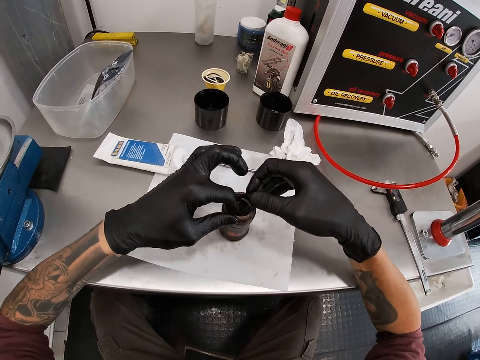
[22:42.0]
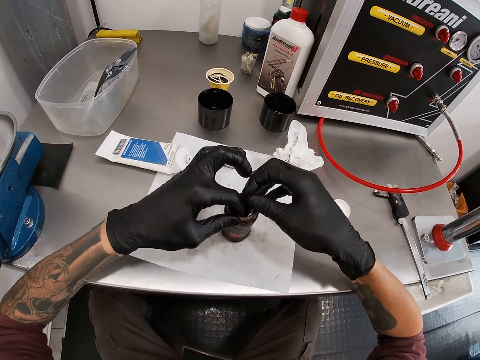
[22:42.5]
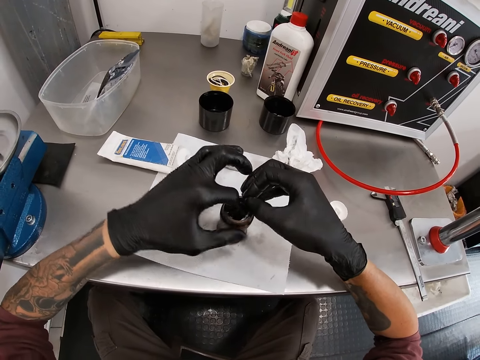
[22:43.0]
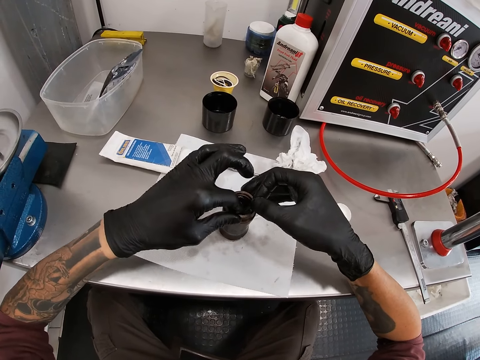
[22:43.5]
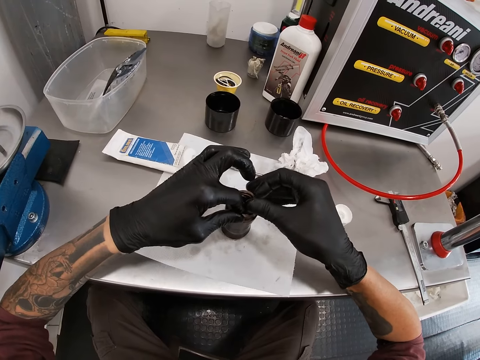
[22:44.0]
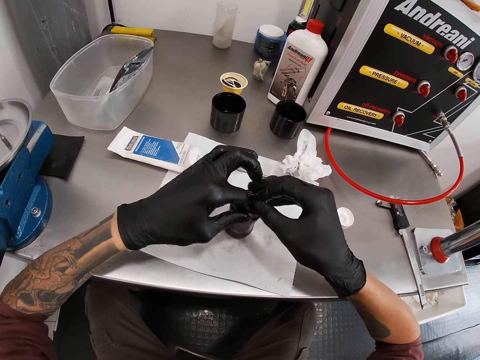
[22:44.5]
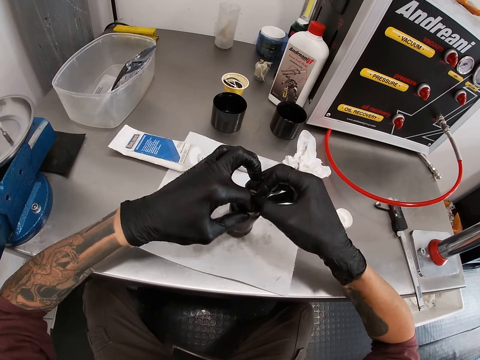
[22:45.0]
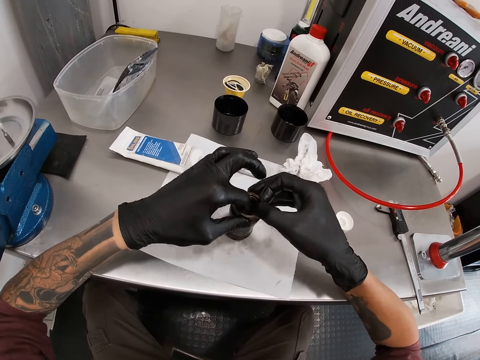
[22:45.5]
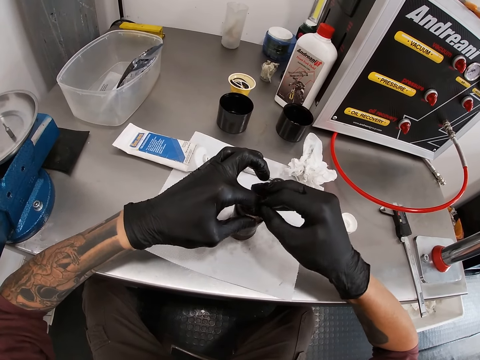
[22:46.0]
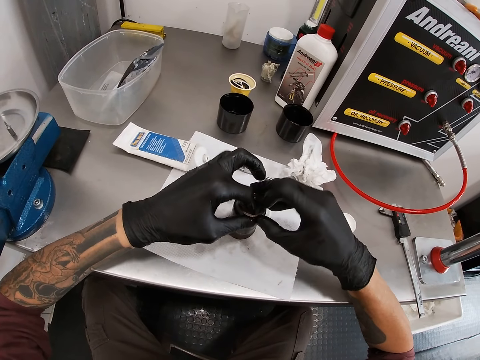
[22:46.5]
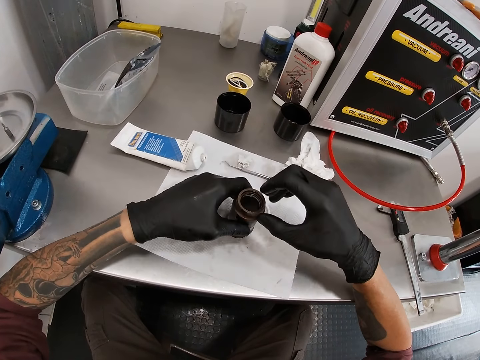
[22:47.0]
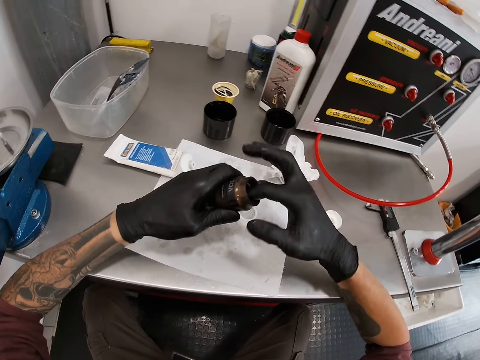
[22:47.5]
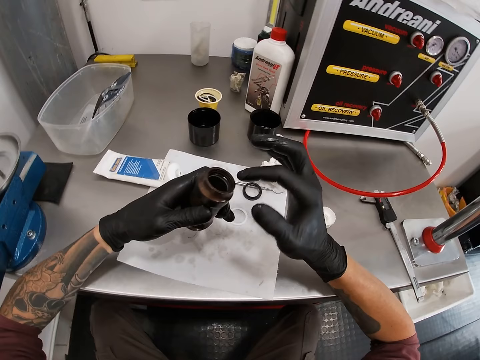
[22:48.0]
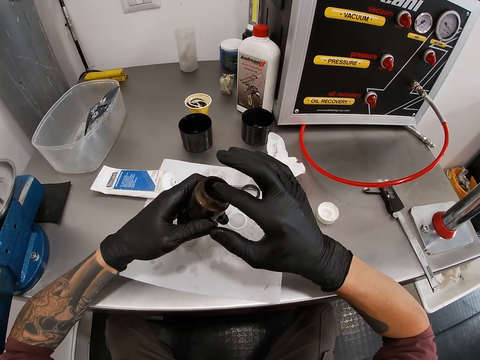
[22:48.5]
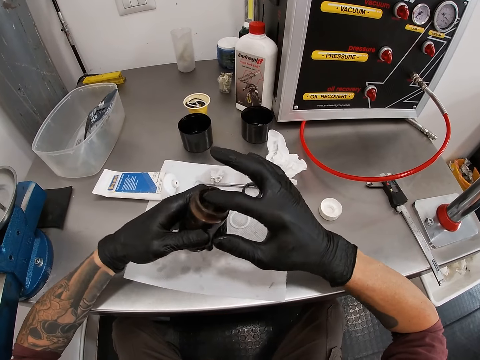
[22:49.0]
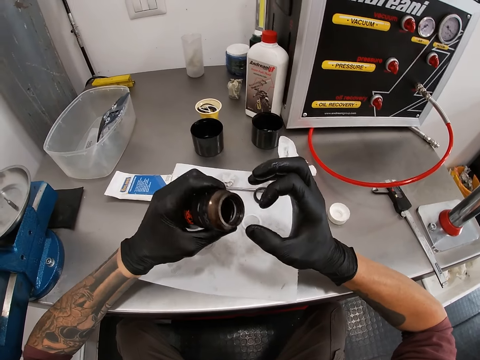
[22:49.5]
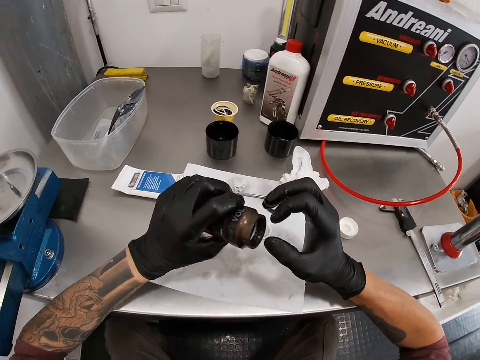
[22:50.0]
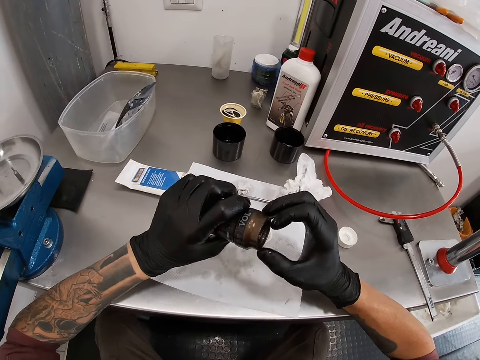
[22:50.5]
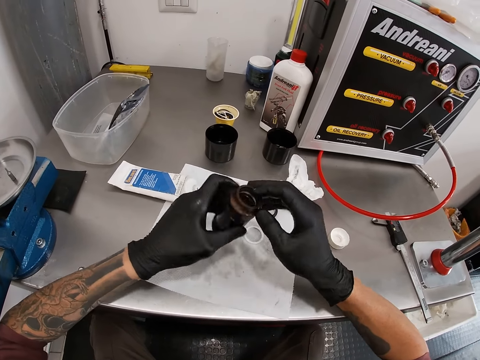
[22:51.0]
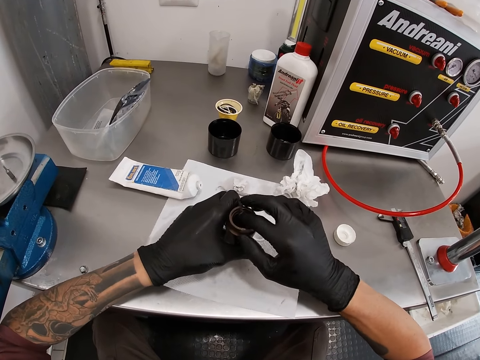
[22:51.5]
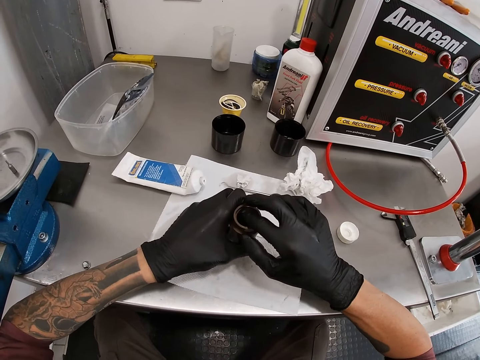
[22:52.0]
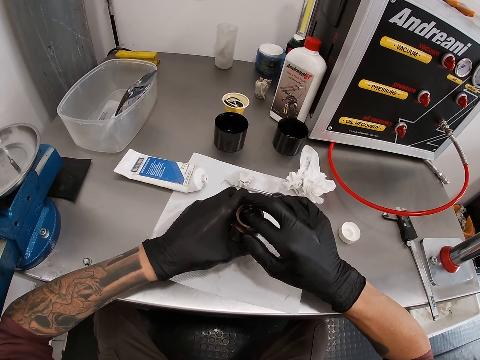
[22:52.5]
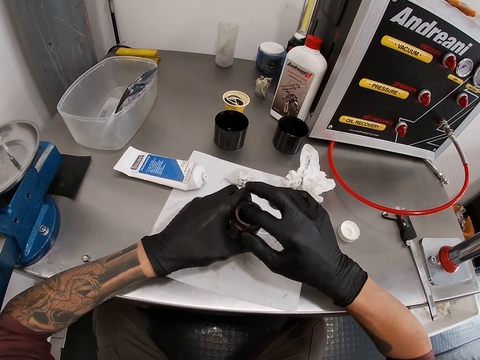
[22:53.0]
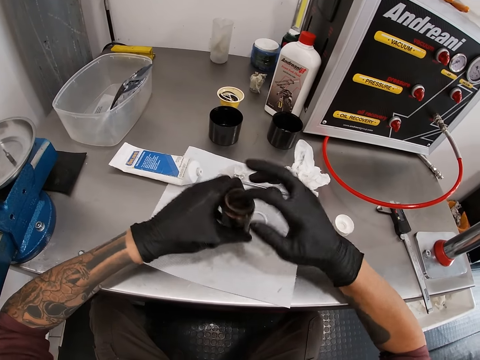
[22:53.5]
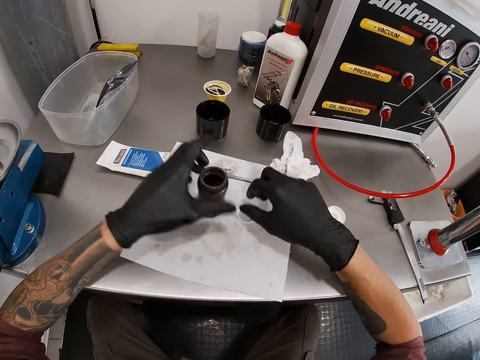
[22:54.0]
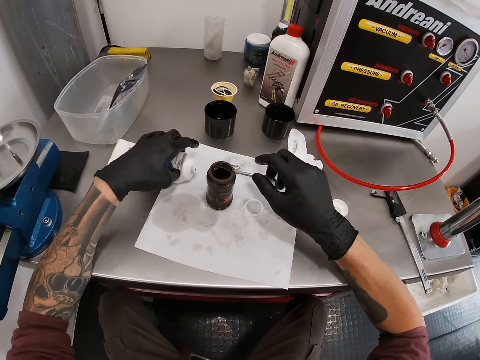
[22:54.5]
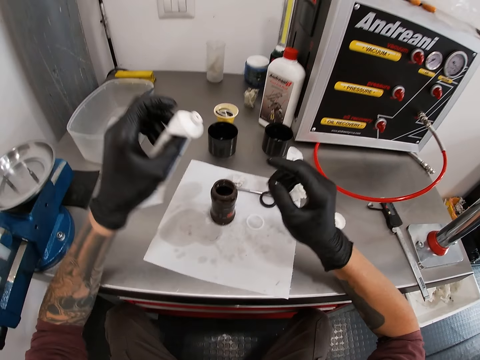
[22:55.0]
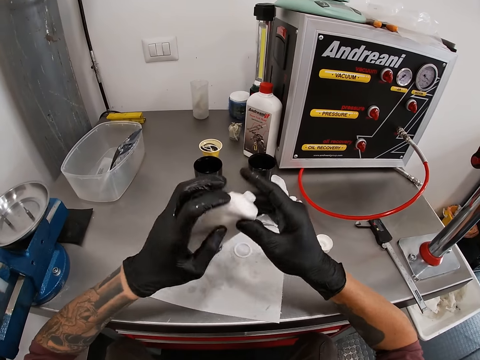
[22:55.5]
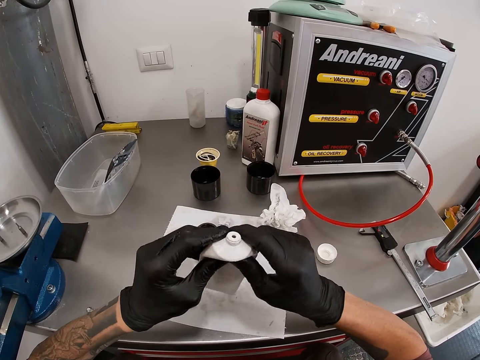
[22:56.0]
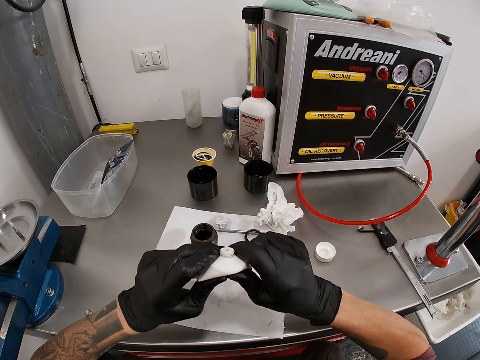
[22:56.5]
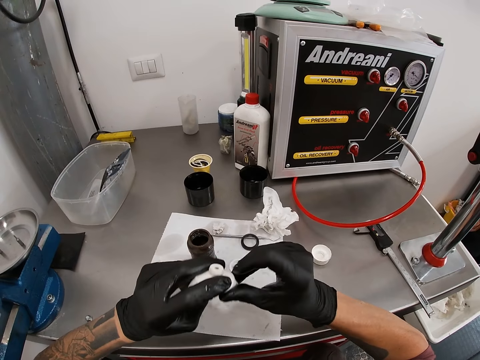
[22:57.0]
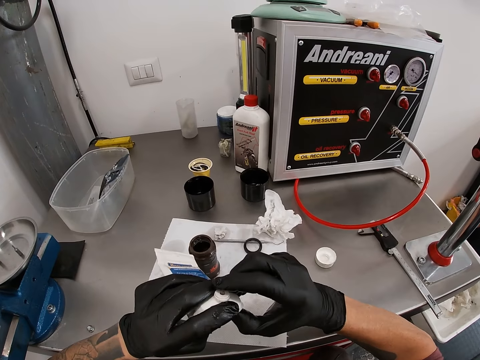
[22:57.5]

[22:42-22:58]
The camera wearer picks up the hub shell on the tissue on the bench with his left hand. He puts his hand inside the Float CTD Fox. He drops the hub shell on the tissue on the bench with both hands. He picks up a tube on the bench with his left hand. He holds the tube with both hands.

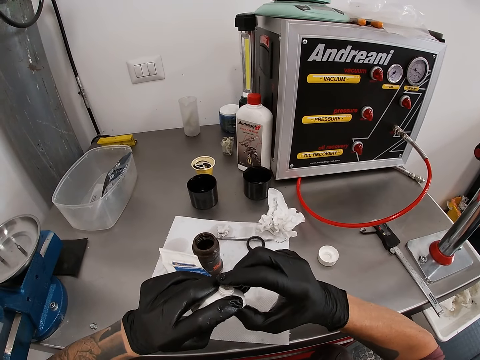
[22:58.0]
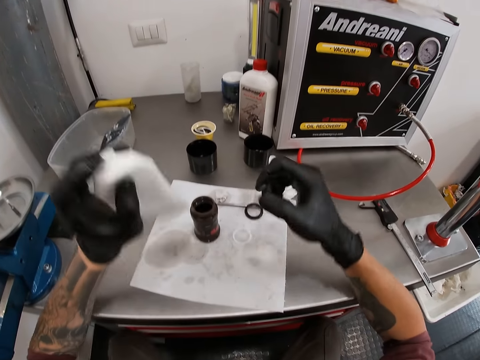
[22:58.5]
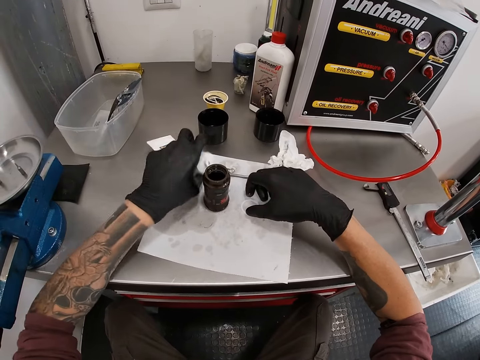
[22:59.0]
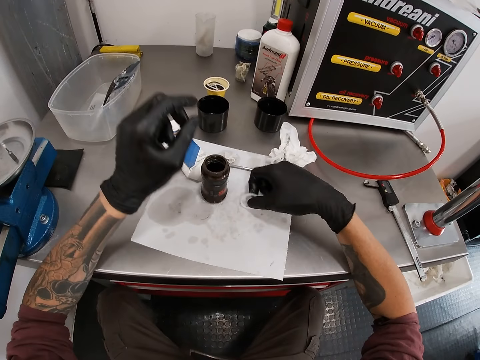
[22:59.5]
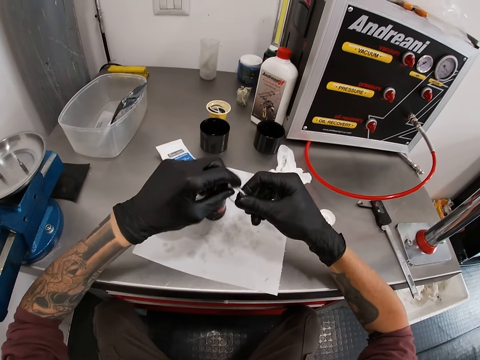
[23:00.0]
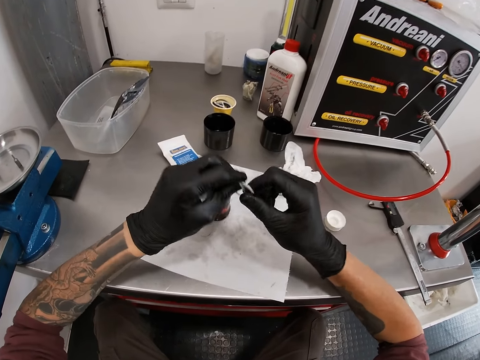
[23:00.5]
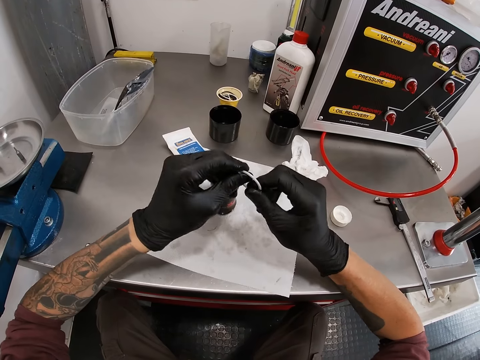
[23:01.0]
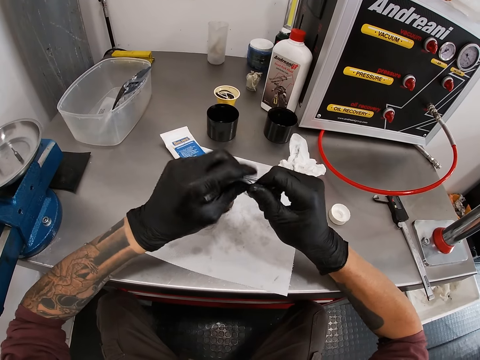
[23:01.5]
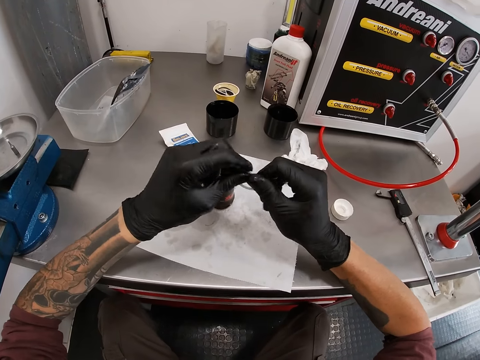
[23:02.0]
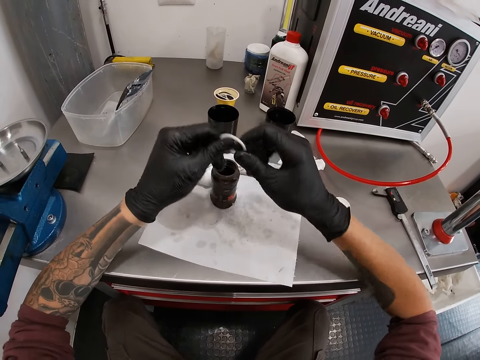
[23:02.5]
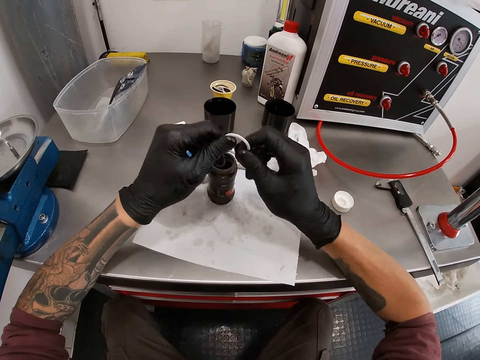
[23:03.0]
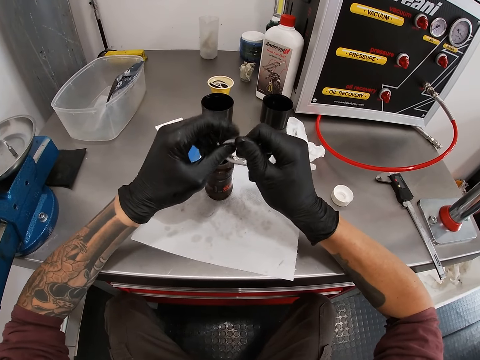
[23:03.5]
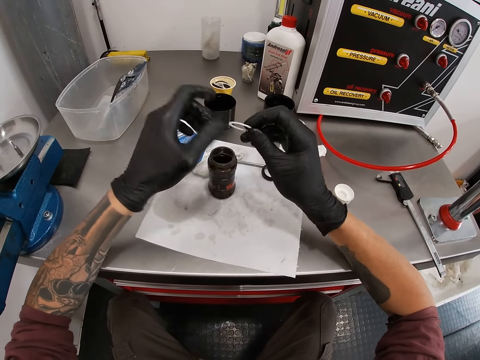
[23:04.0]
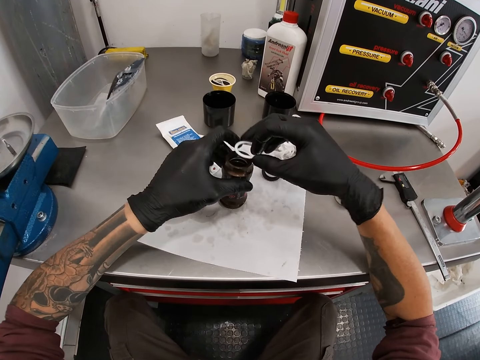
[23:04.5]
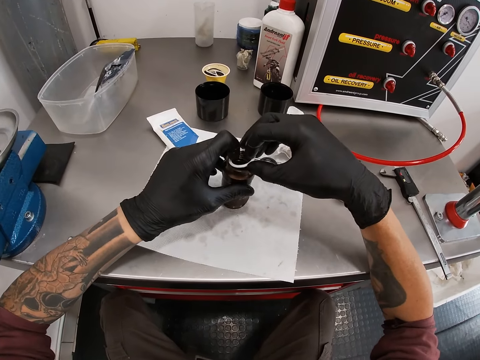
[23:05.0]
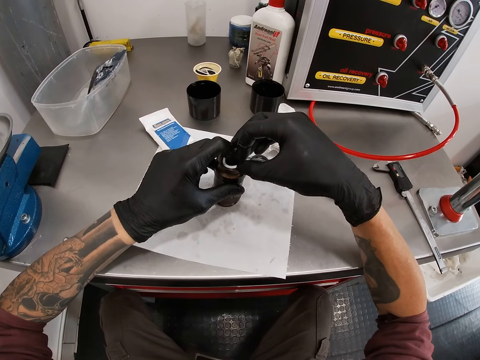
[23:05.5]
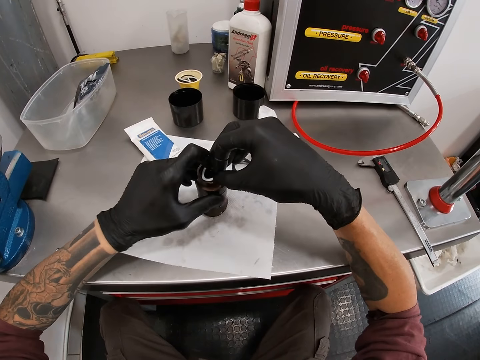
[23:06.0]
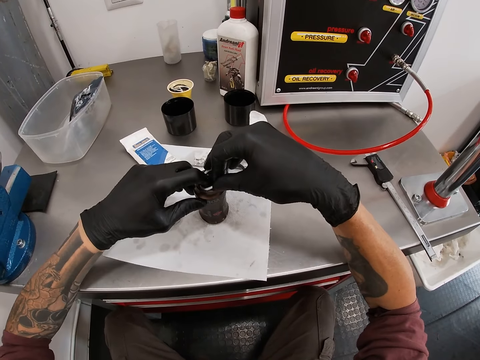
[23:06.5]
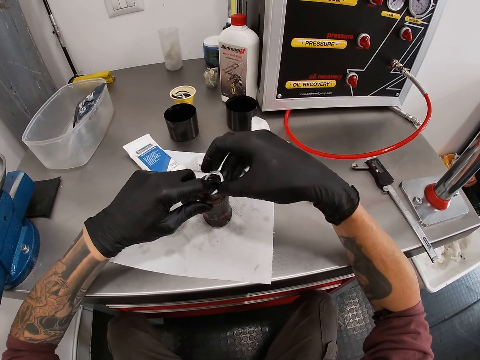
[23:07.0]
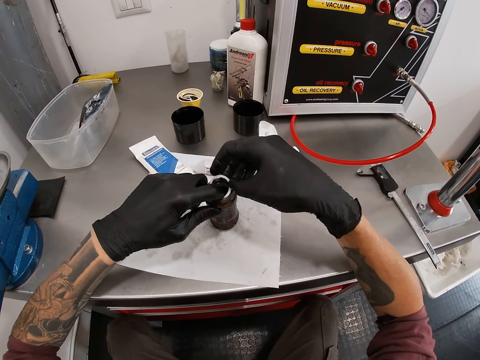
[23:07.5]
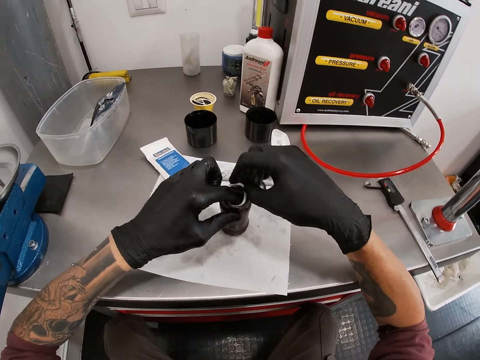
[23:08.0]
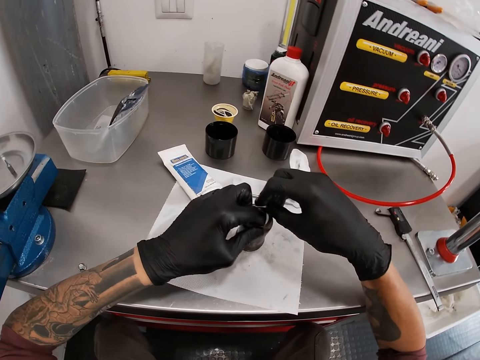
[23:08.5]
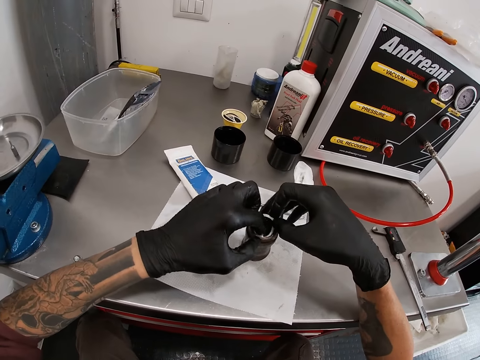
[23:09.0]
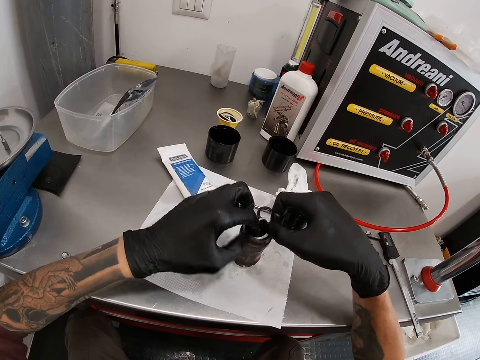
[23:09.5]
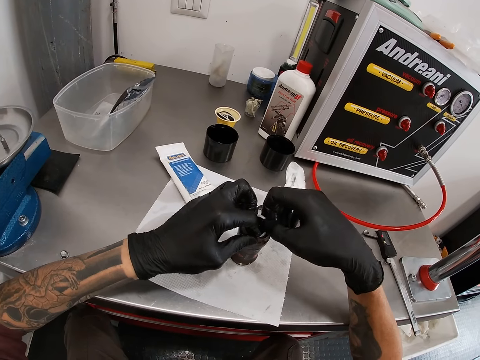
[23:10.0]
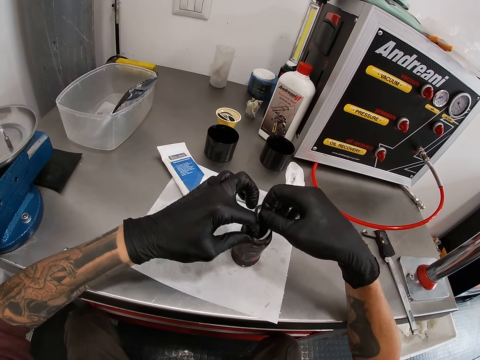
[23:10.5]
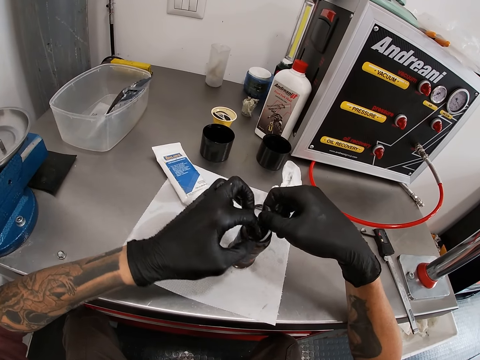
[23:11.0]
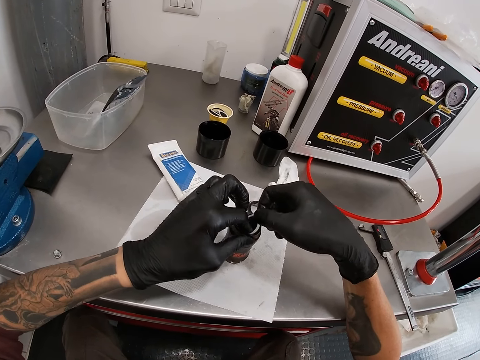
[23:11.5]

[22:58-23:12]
The camera wearer drops the tube on the bench with his left hand. He picks up a Racing Bros ring on the tissue on the bench with his right hand. He turns the ring with his hands. He holds the hub shell on the bench with his left hand. He couples the ring to the hub shell on the tissue on the bench with both hands.
